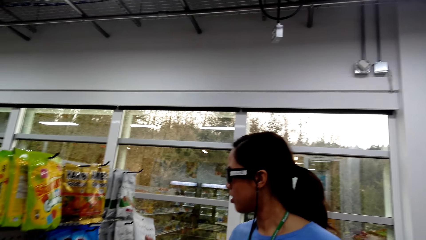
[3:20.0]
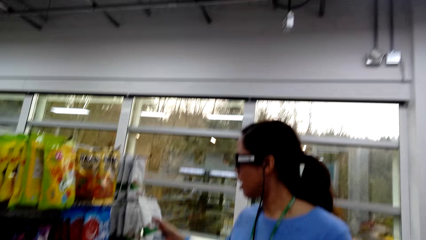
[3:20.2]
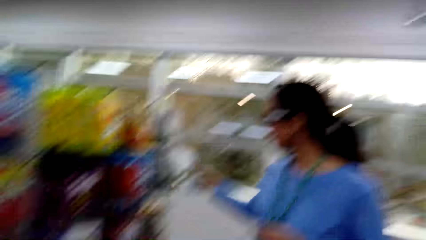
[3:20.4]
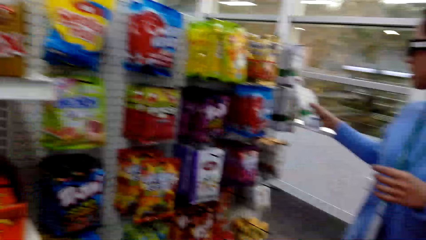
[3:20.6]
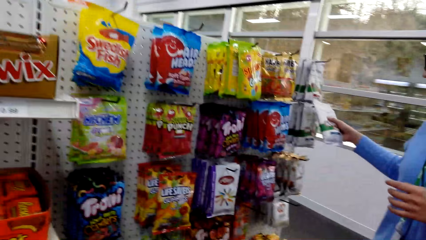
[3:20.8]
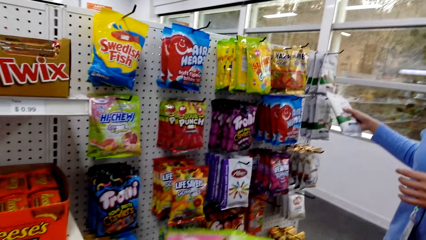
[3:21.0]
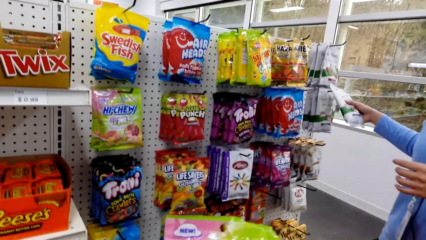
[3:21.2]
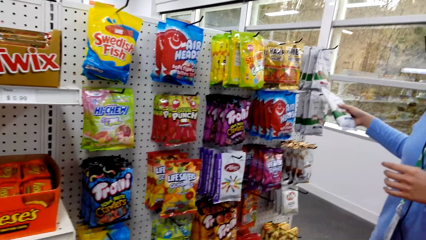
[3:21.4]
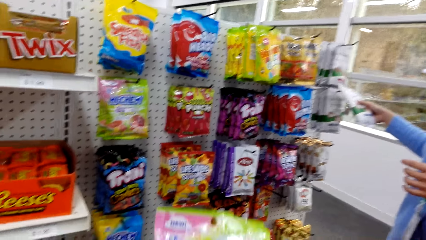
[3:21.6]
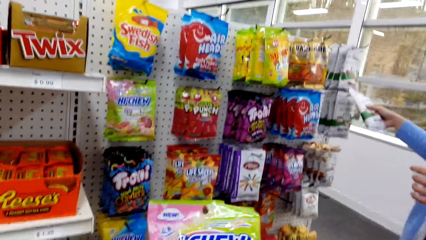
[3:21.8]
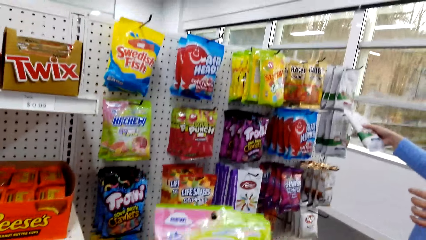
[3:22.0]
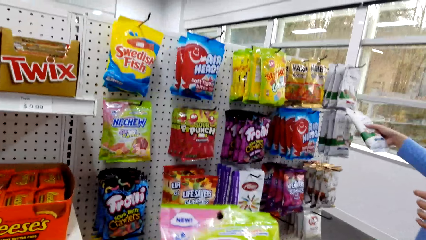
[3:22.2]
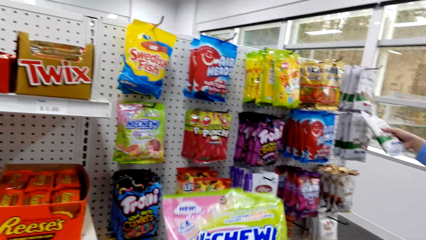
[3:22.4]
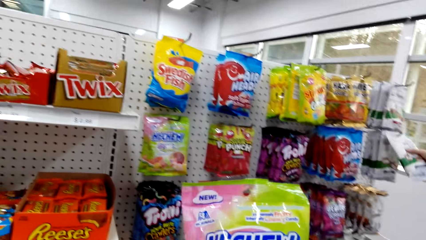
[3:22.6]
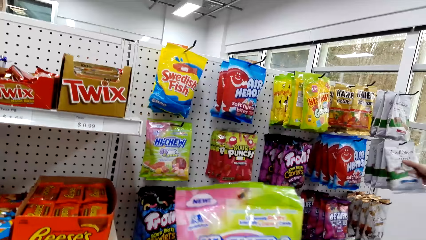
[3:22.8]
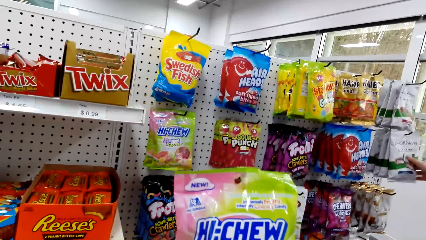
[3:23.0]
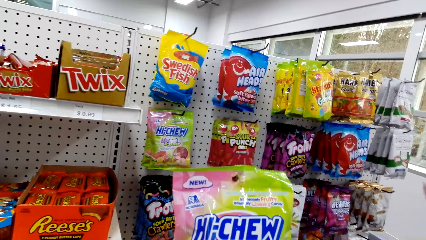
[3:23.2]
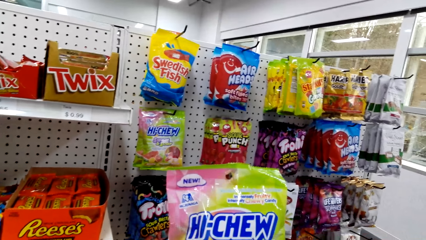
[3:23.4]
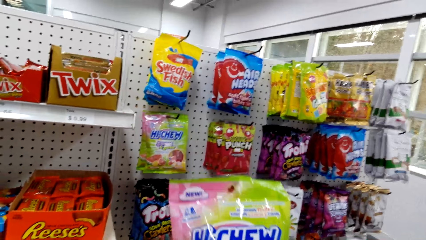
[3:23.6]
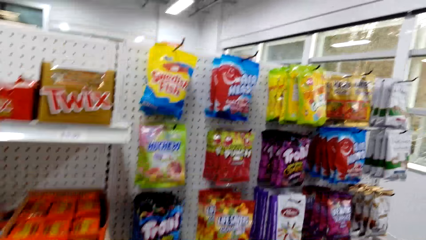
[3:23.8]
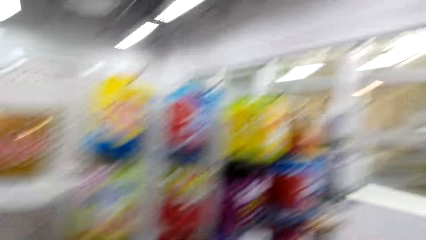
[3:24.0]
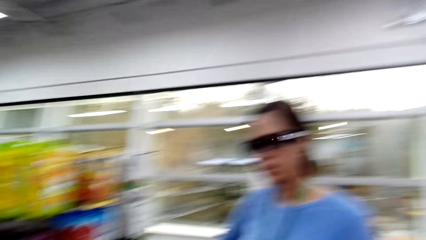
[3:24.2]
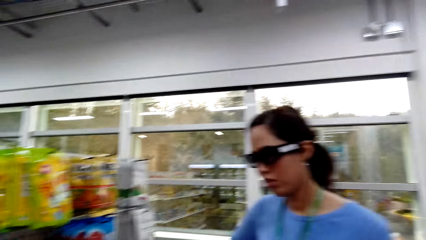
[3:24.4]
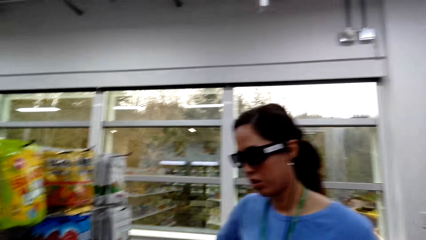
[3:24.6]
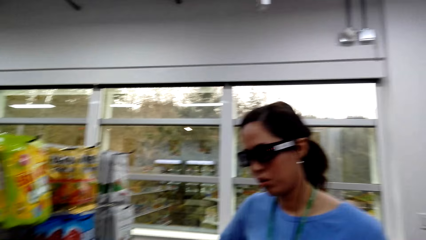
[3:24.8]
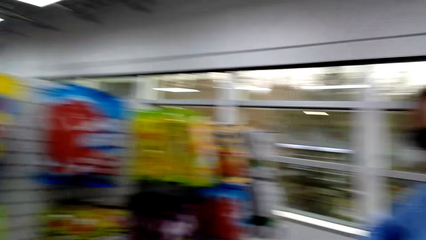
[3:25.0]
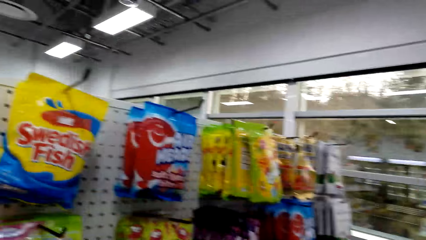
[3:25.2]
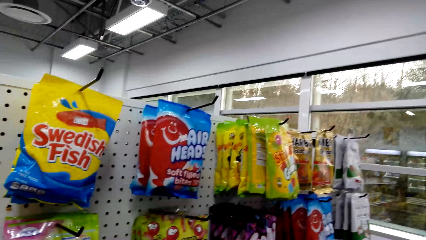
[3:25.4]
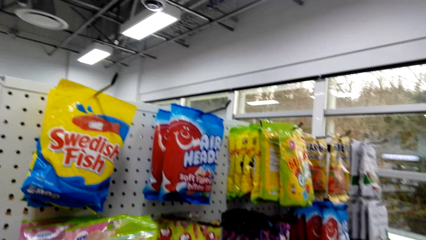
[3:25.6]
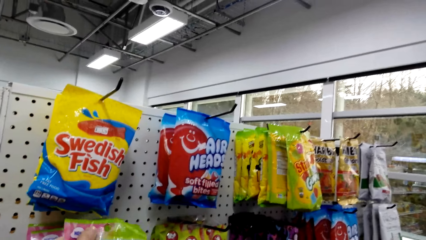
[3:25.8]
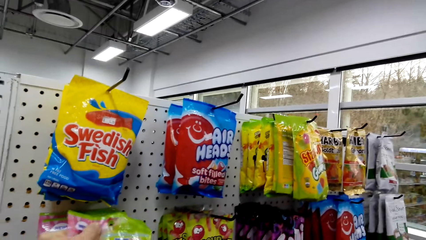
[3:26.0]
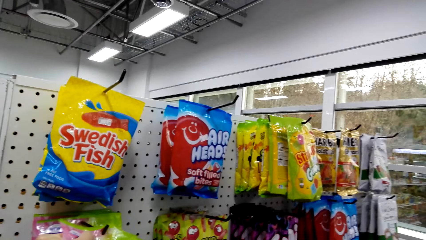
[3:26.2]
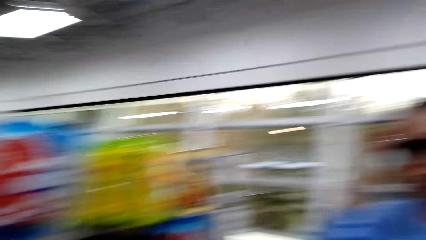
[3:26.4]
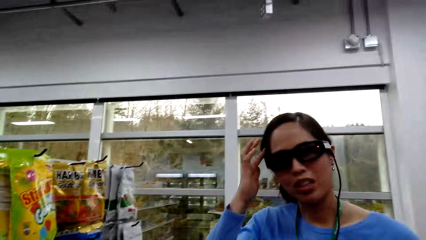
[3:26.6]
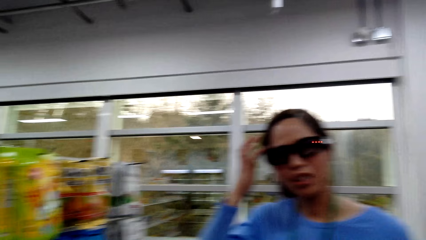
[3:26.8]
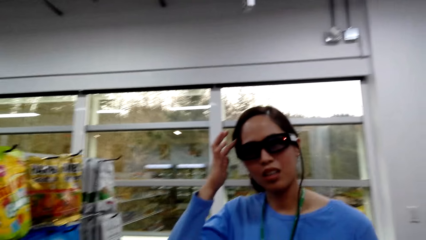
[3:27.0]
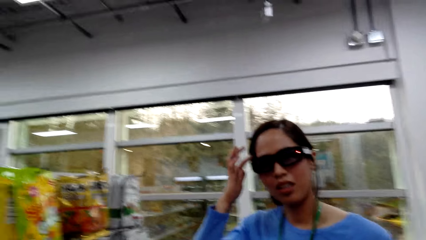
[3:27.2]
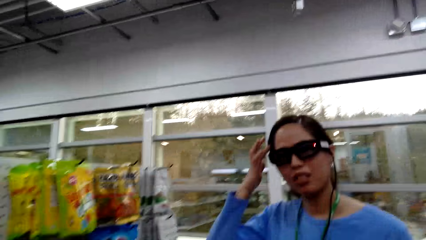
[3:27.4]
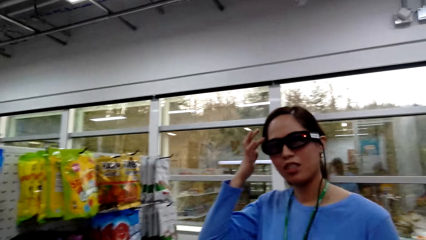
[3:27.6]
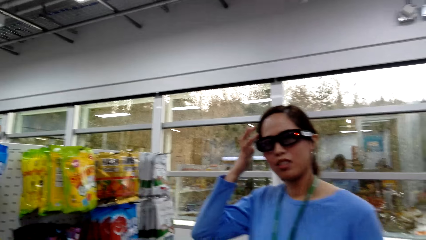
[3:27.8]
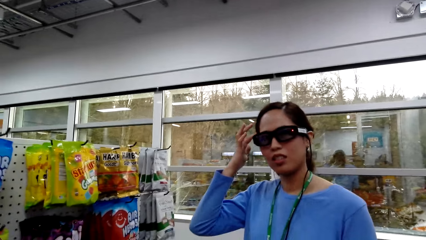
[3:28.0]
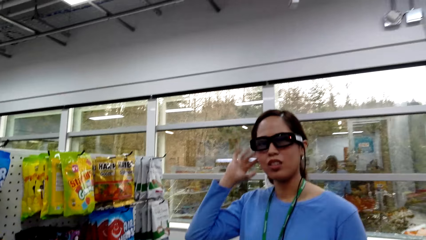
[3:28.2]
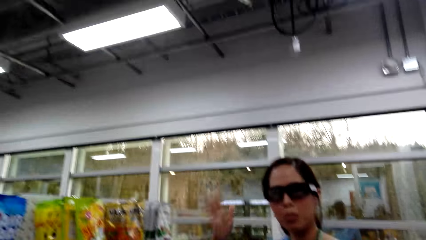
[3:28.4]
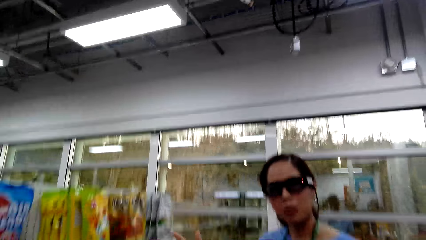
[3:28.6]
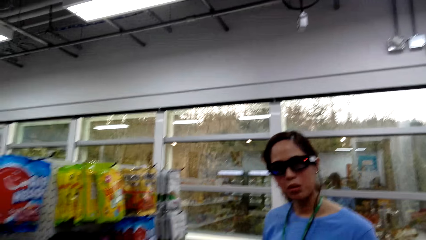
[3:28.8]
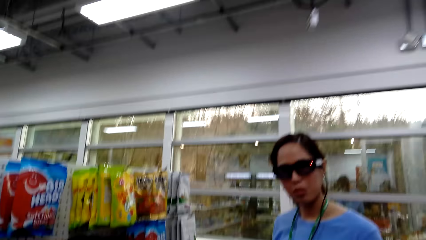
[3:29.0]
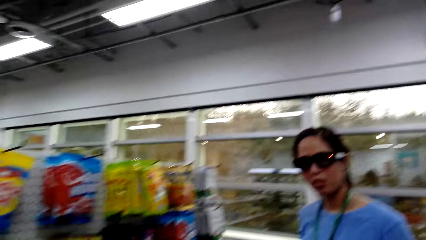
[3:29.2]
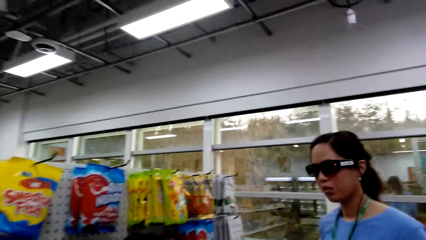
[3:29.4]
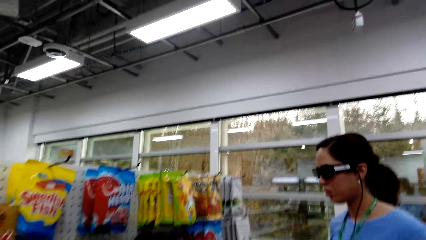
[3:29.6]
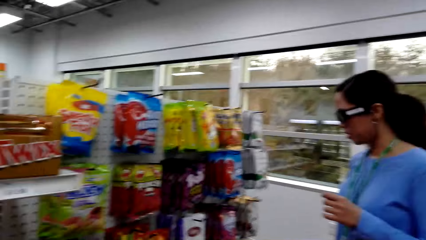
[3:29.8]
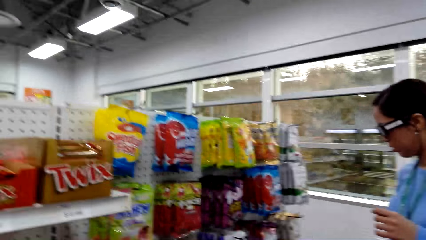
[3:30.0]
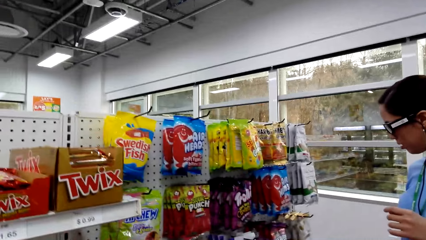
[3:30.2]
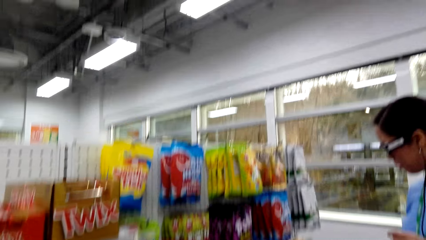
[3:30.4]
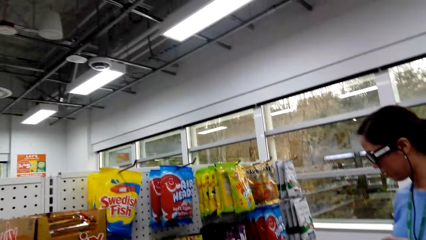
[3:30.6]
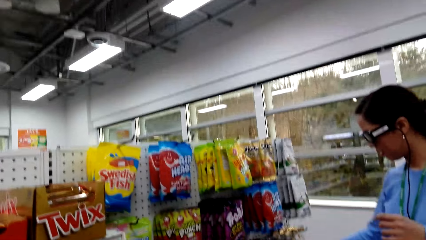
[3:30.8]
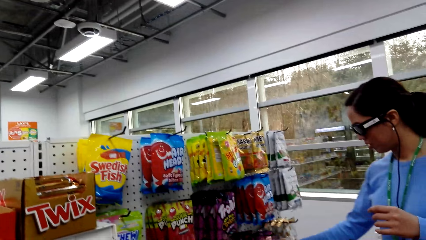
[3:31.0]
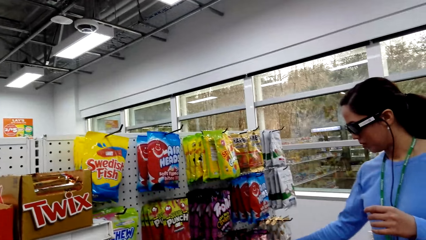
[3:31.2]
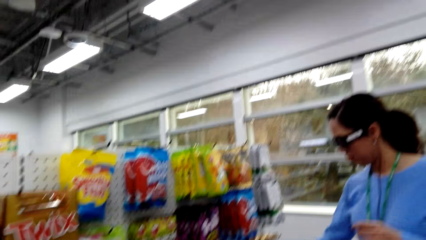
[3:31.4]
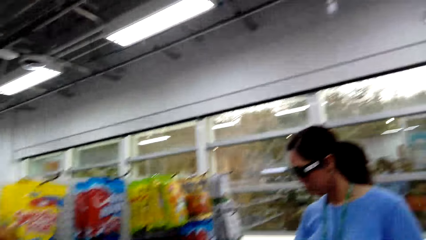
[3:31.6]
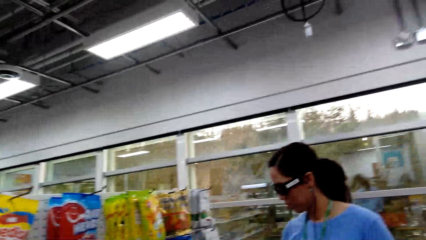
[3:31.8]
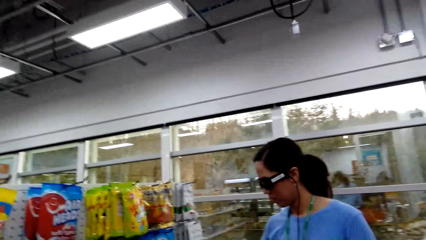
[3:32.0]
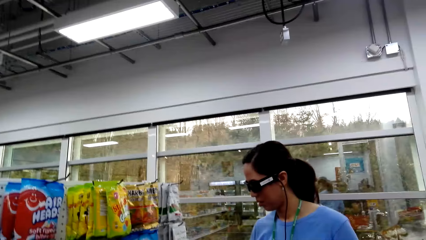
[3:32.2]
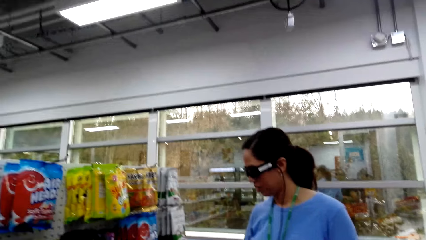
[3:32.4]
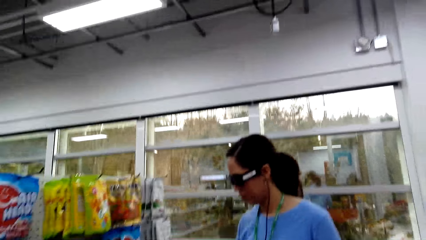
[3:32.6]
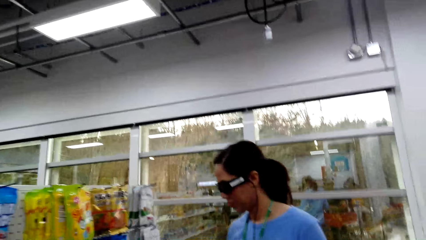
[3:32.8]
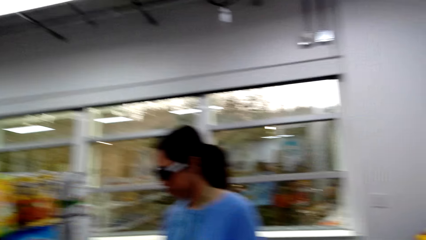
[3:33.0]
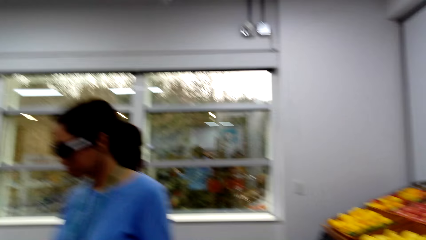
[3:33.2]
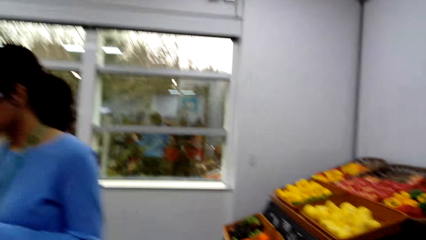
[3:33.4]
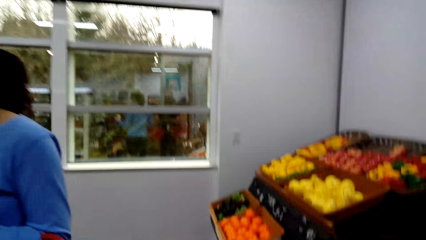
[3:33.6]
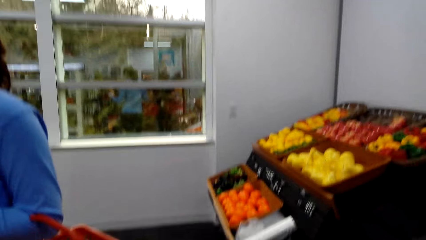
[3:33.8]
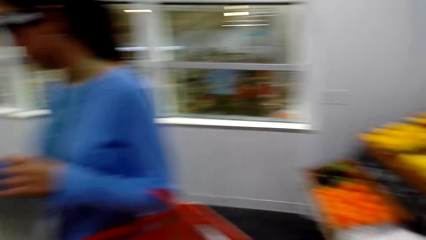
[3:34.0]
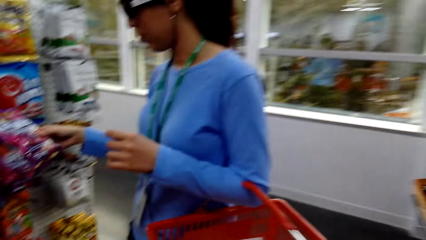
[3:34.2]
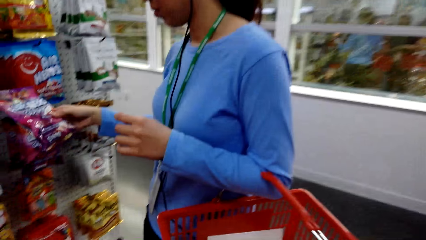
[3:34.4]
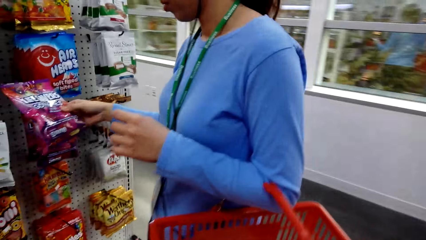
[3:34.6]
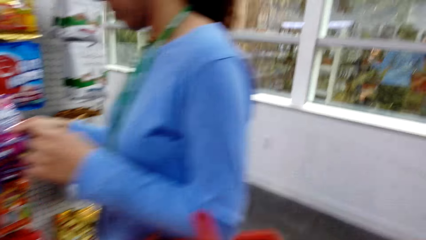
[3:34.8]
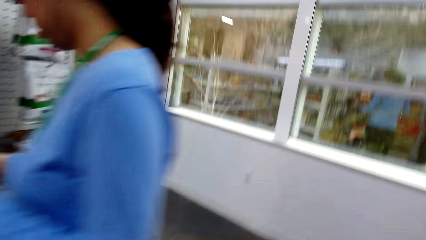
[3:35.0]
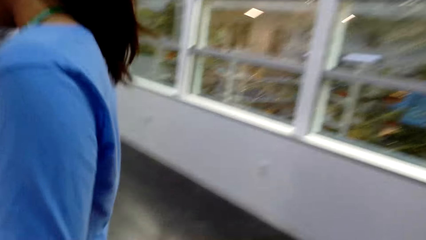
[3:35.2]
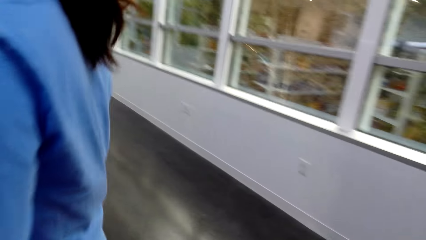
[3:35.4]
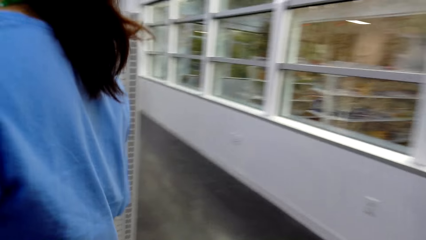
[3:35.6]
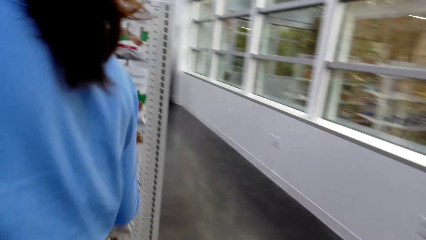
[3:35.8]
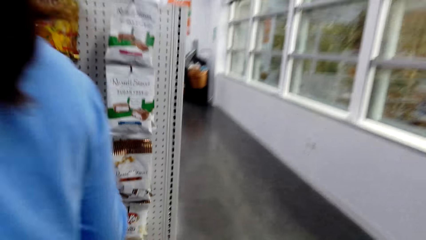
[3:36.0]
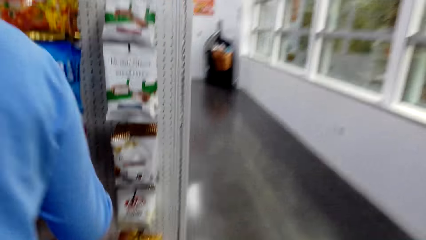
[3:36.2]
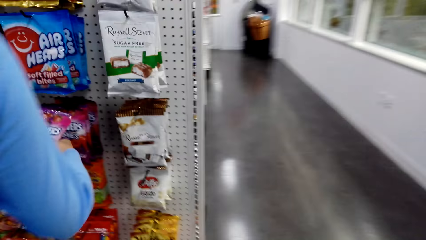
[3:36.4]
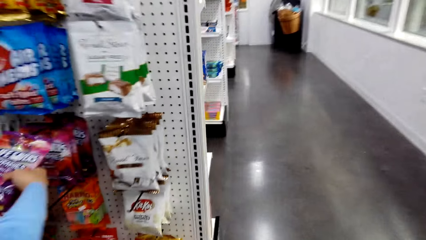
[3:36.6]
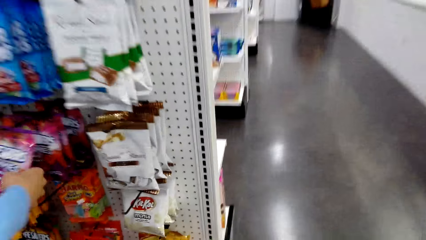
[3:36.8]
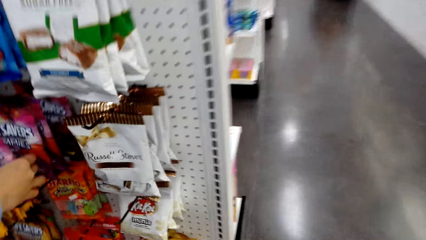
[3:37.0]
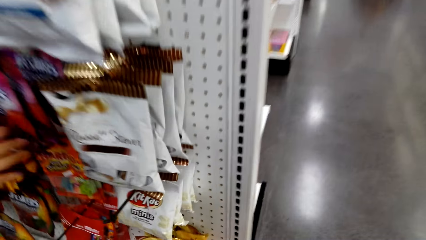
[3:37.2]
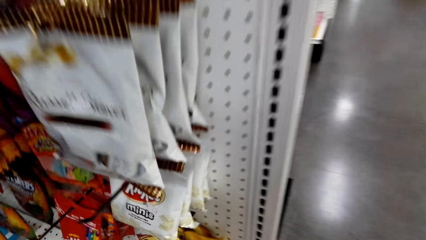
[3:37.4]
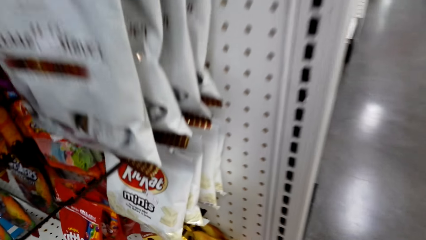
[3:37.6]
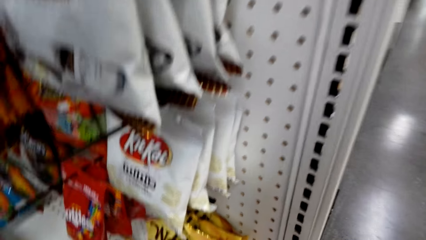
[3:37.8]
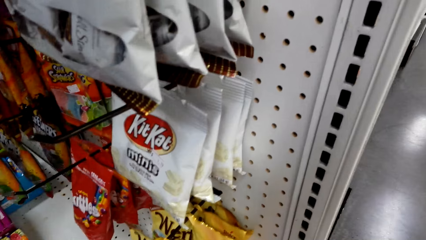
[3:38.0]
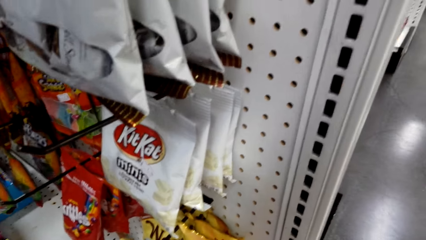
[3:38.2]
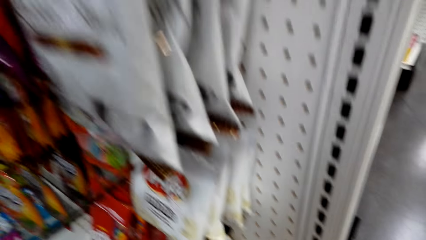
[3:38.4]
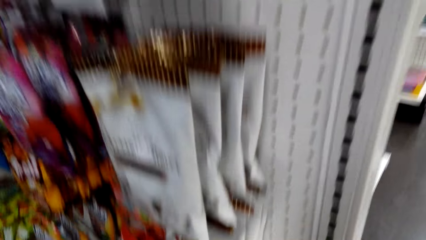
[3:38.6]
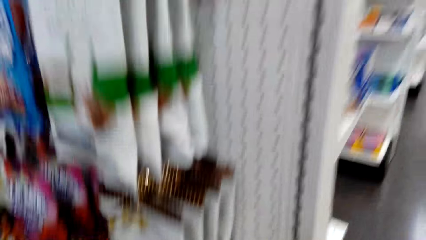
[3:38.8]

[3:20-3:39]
The camera wearer holds the sachet. They converse with a woman. The woman holds the sachet.
